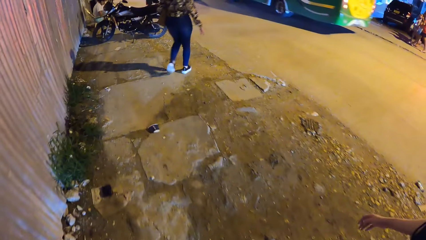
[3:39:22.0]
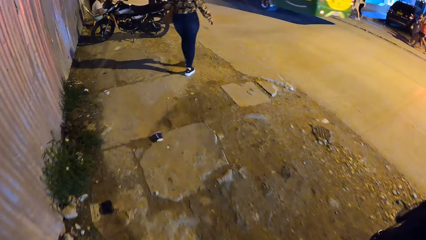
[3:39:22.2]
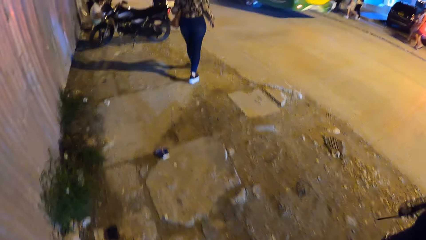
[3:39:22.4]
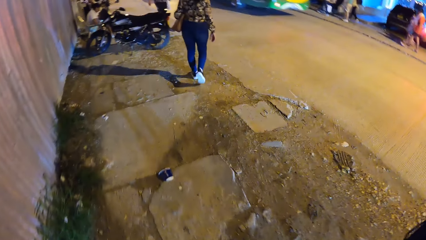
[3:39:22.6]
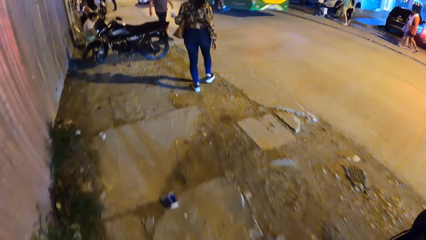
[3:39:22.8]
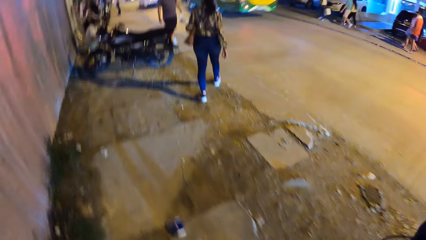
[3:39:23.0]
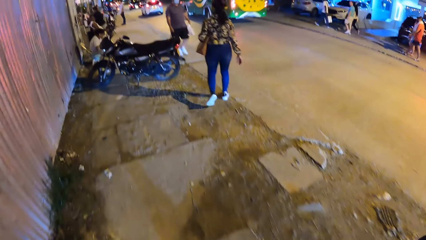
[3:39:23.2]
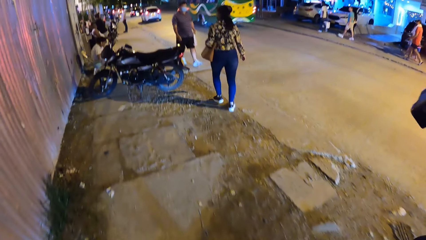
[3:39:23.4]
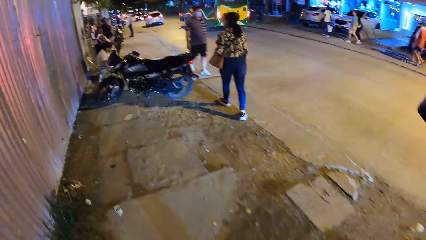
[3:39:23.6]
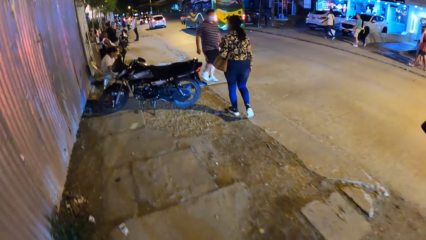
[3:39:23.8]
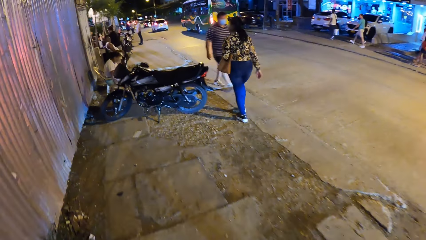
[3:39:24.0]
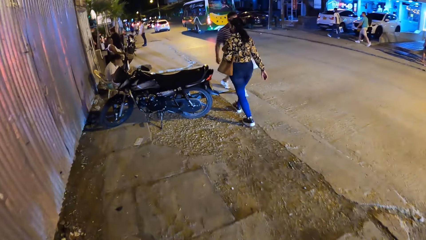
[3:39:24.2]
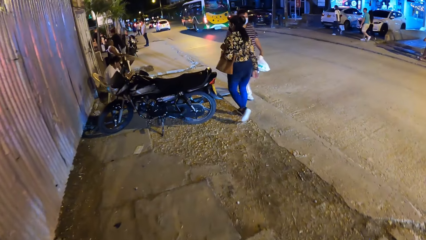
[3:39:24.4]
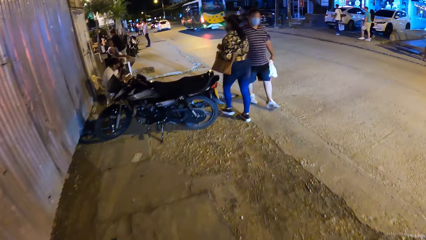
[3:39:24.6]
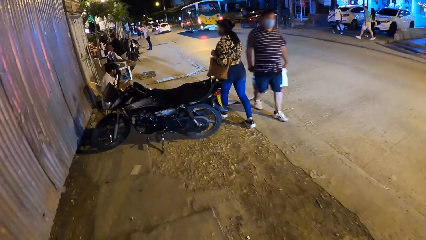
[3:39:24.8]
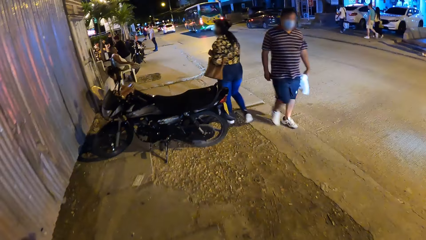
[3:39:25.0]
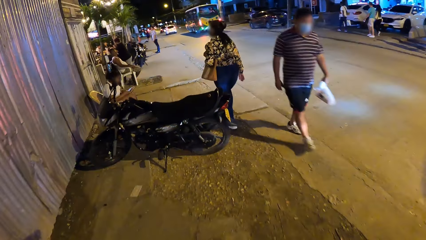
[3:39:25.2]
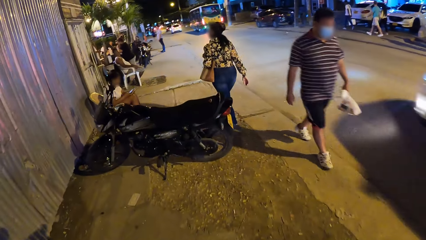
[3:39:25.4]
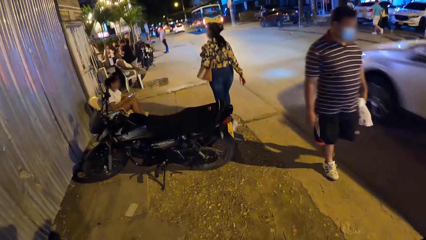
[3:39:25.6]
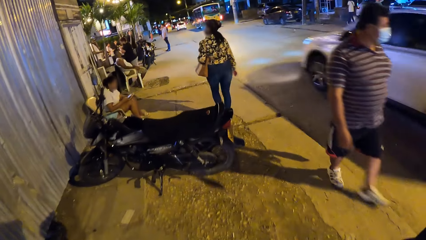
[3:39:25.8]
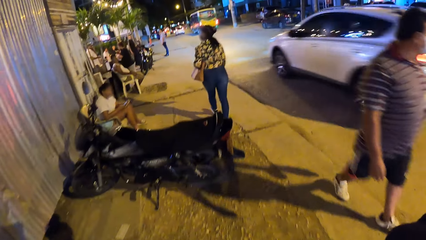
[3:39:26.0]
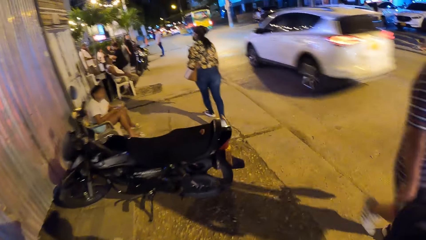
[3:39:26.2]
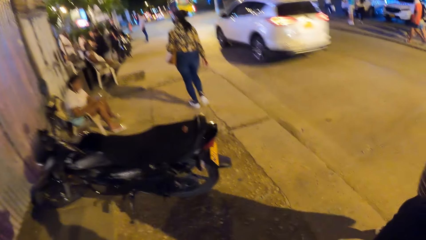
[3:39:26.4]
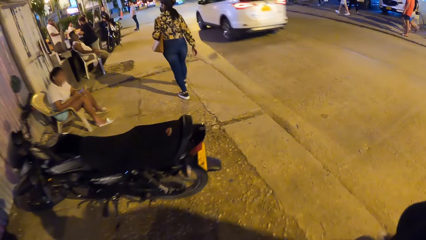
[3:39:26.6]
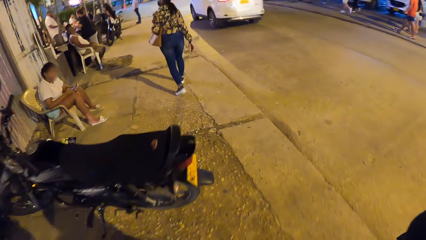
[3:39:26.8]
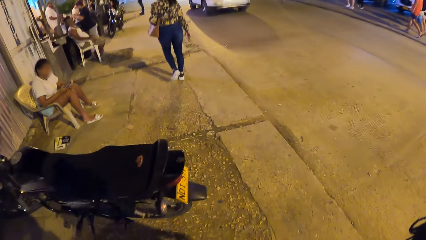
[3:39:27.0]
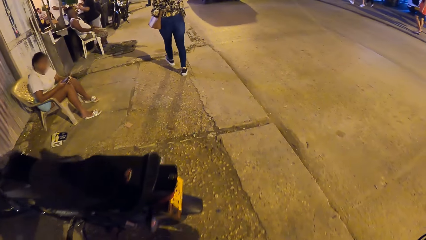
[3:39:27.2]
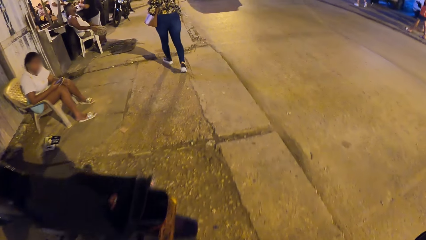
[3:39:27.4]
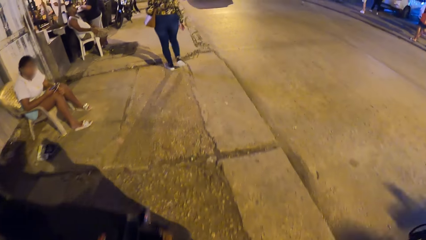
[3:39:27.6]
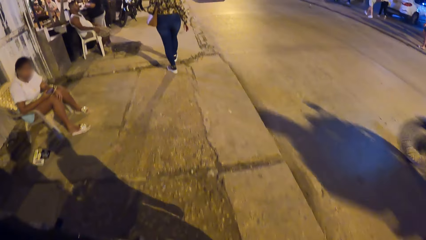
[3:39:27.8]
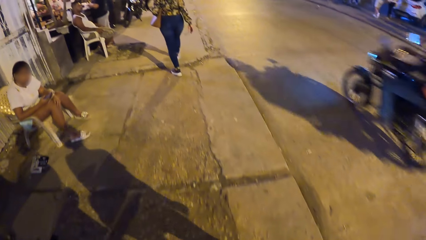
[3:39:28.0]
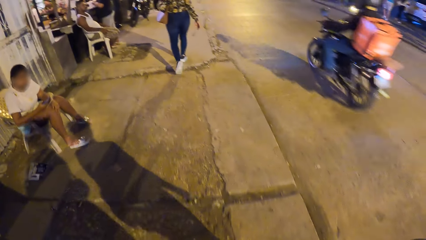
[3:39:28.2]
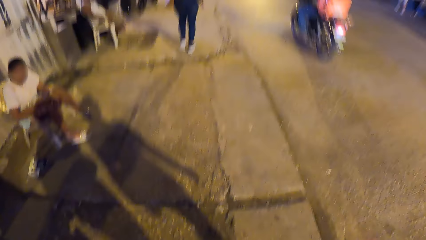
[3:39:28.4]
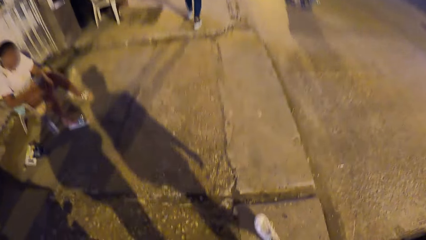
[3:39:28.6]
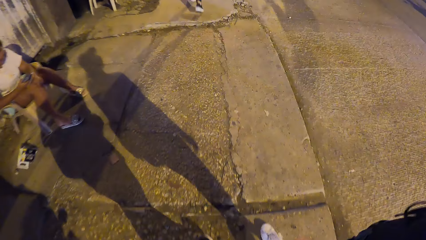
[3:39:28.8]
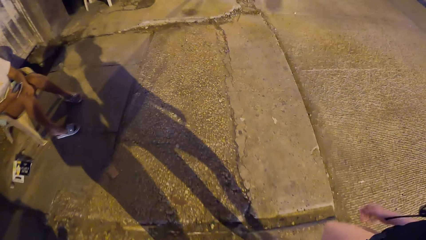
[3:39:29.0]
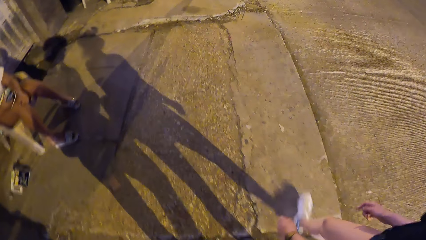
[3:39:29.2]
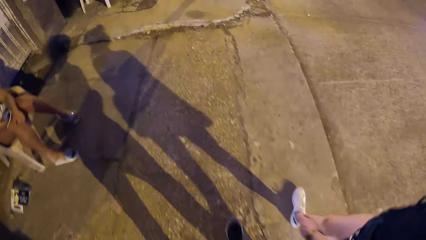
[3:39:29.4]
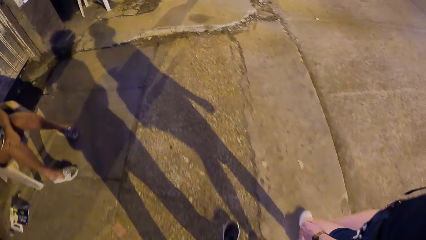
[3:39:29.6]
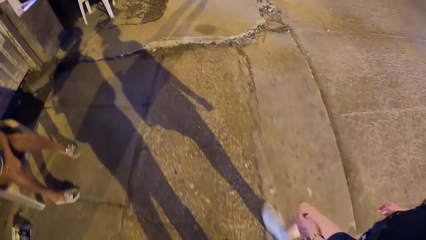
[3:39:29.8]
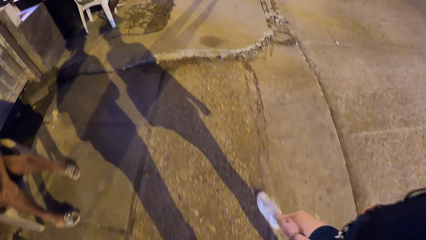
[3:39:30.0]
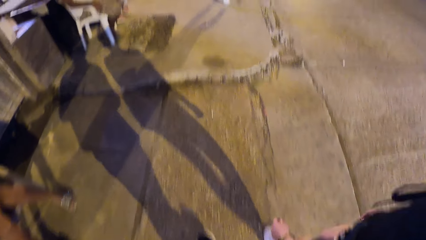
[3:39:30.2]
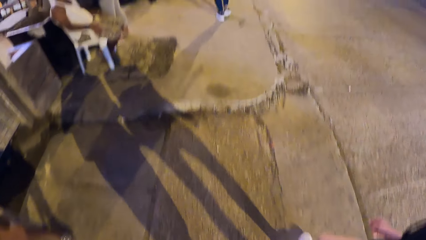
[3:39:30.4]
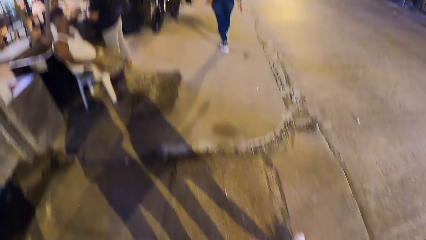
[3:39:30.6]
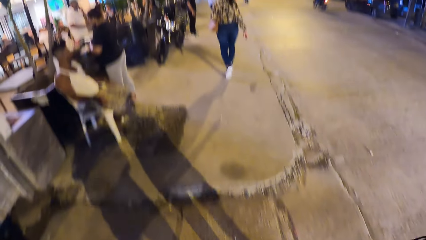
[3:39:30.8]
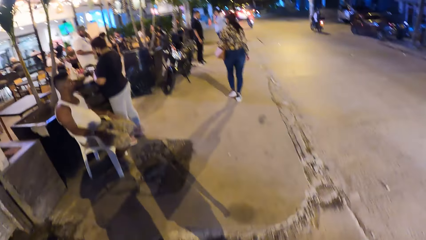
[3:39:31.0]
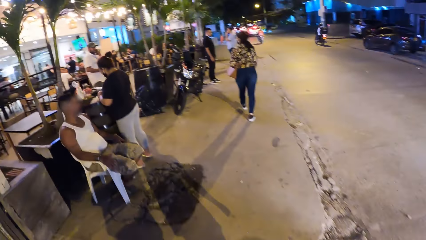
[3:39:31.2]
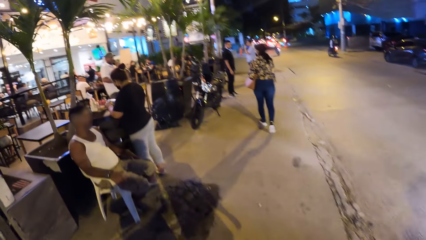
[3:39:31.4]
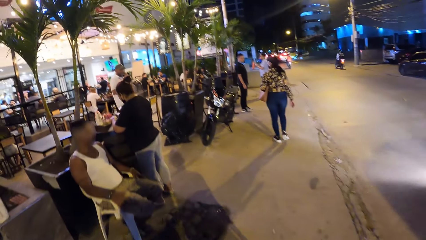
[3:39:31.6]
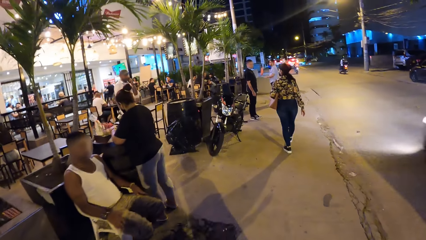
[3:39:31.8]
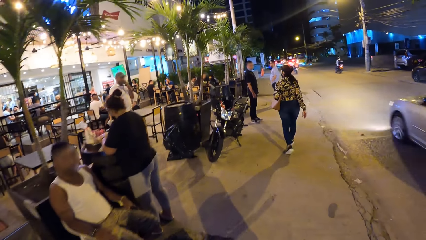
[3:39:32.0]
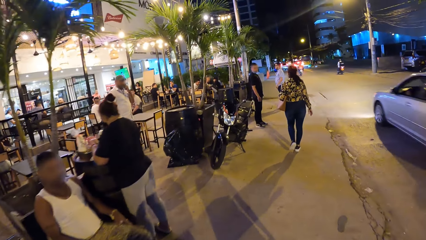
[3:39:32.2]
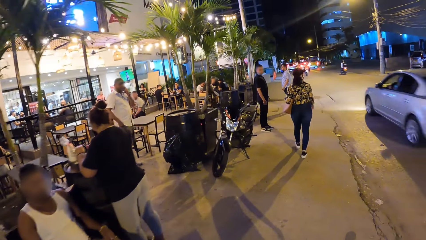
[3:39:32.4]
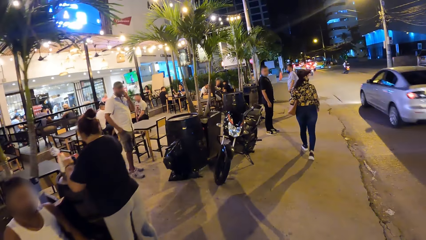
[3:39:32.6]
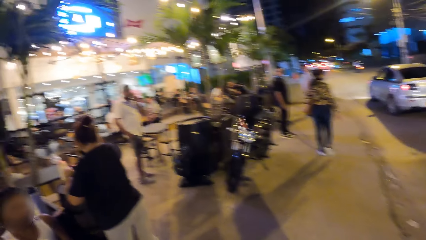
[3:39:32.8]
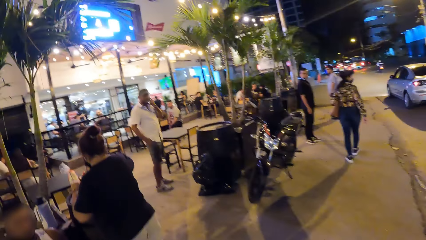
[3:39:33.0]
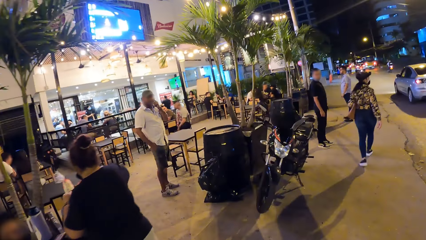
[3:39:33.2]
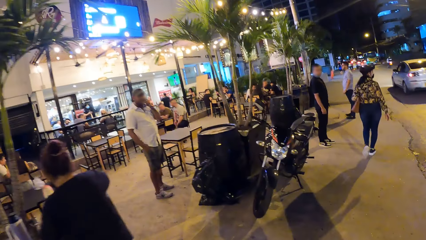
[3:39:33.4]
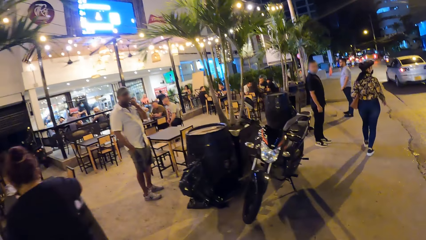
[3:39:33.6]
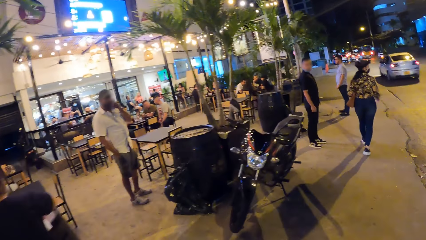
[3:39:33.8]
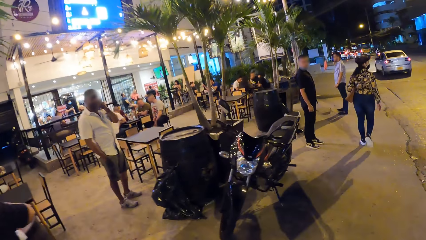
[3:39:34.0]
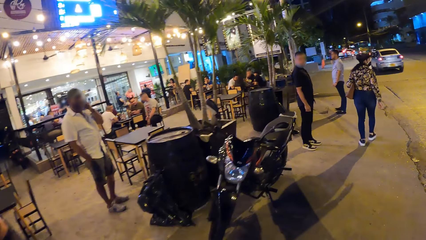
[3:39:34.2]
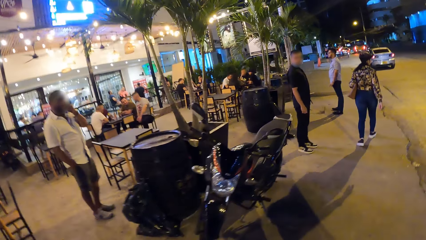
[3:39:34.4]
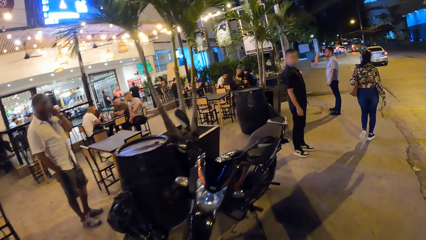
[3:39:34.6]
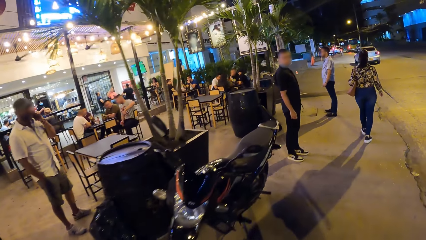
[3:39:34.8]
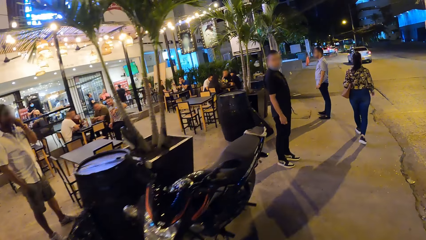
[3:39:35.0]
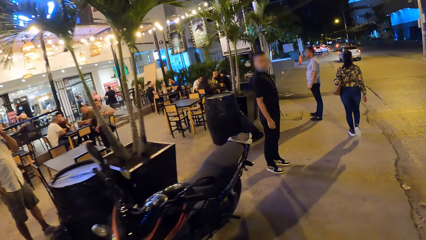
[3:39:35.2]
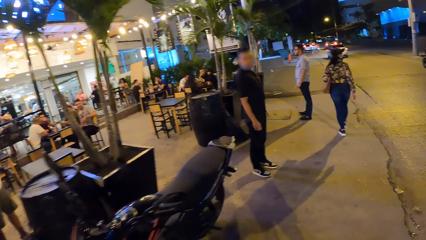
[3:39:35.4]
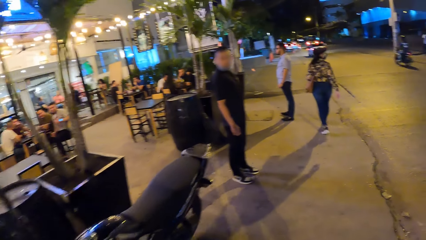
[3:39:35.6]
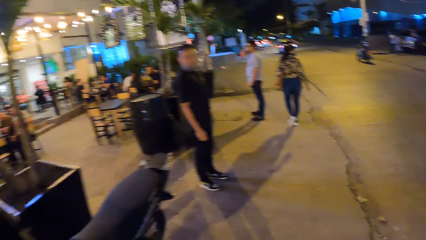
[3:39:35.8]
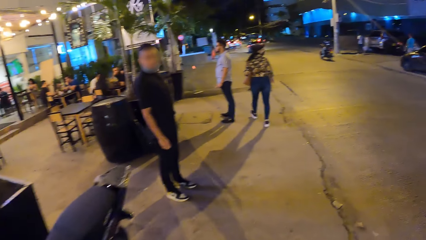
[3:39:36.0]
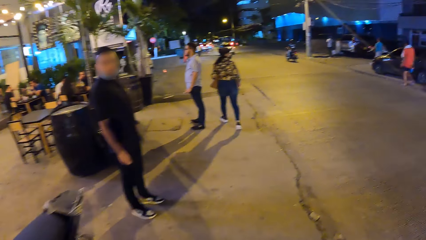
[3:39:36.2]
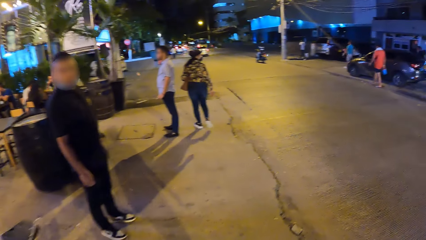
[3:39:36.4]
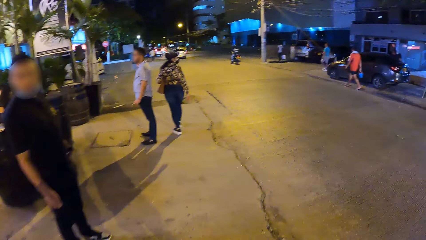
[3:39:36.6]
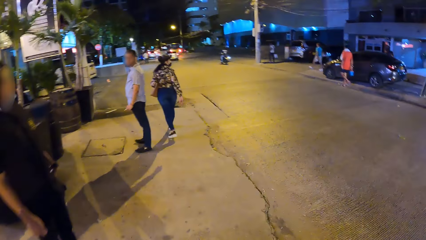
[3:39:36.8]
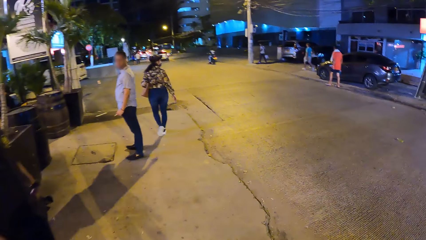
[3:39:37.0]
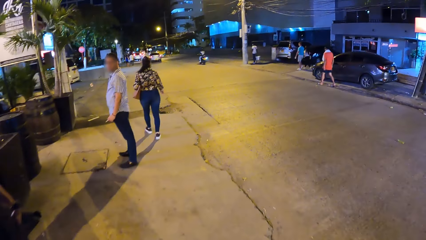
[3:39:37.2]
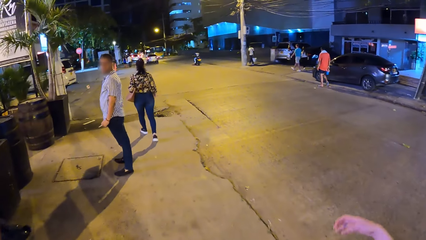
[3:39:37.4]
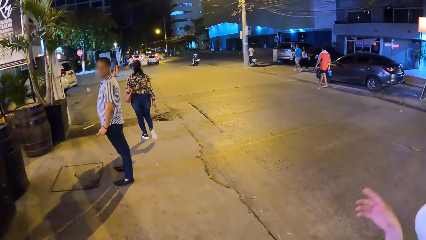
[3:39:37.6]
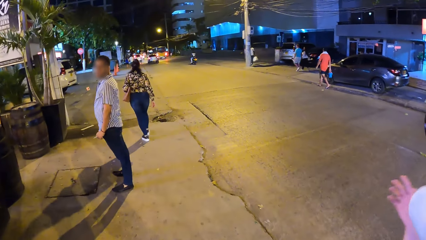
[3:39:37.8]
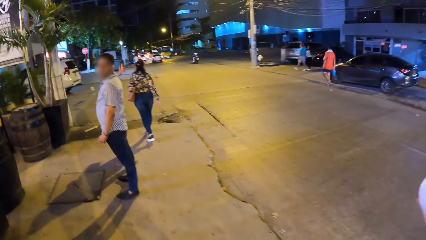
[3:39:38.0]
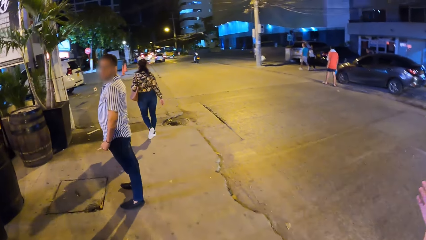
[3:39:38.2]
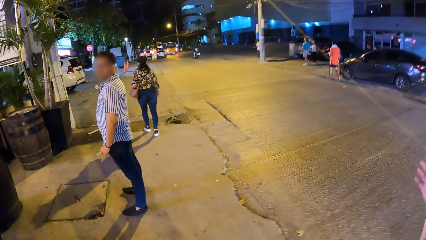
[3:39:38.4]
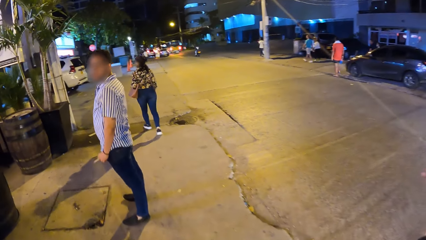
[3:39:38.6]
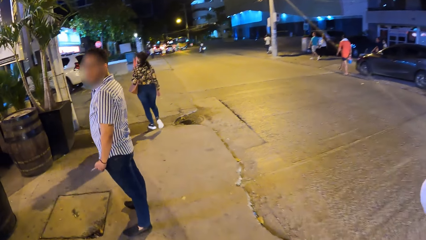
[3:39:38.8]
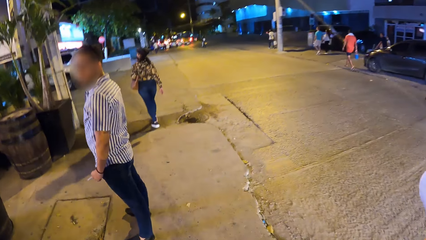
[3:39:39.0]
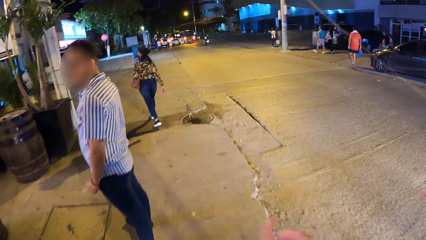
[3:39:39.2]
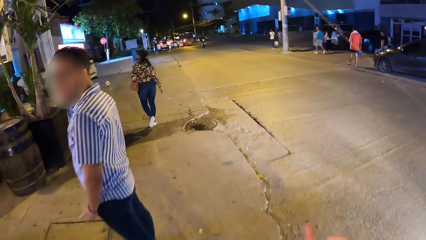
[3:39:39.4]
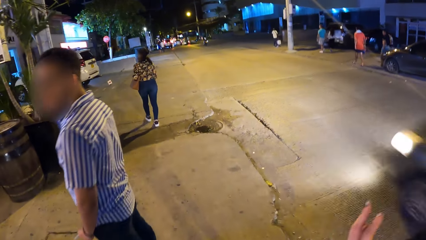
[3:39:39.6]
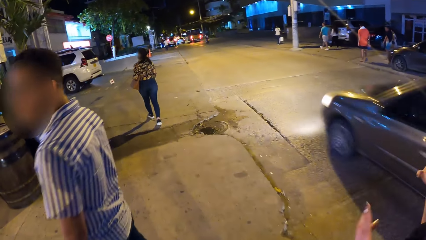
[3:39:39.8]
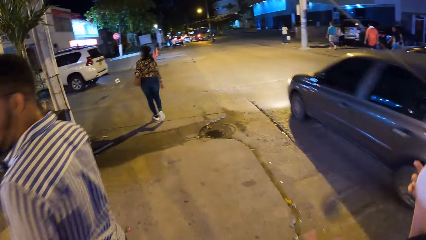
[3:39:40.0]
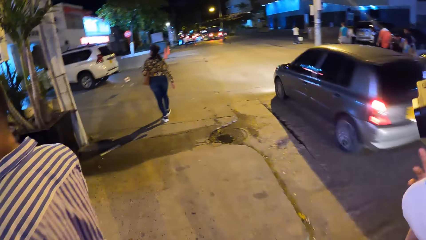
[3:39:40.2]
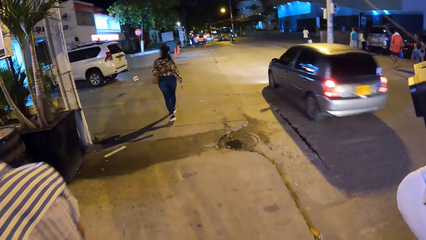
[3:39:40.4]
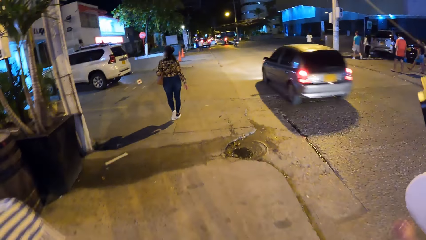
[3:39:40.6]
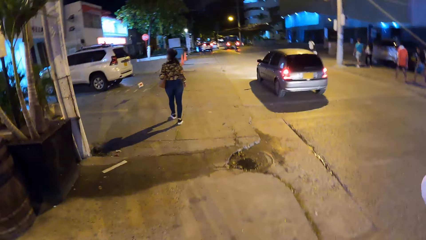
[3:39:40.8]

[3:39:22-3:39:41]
A woman looks around. The camera wearer looks around.
